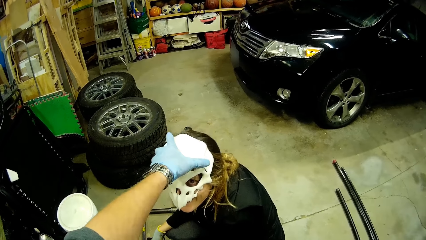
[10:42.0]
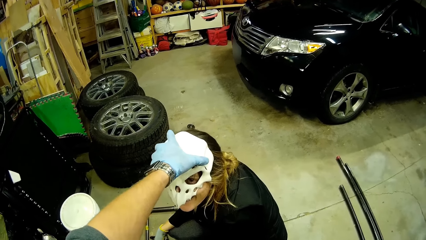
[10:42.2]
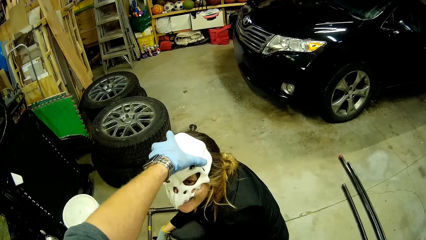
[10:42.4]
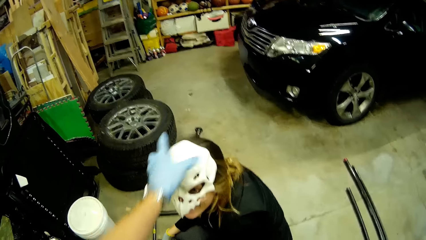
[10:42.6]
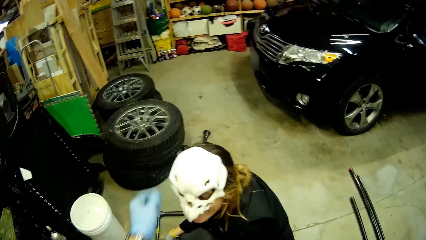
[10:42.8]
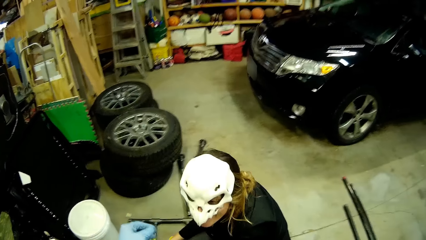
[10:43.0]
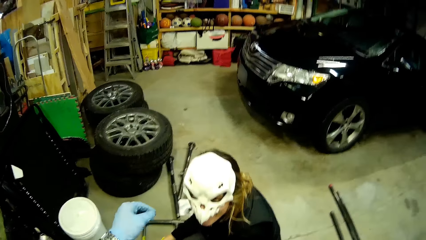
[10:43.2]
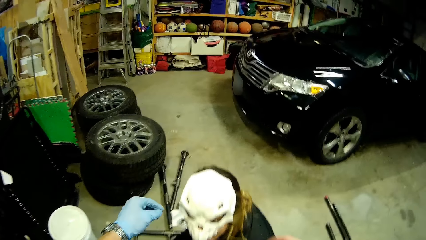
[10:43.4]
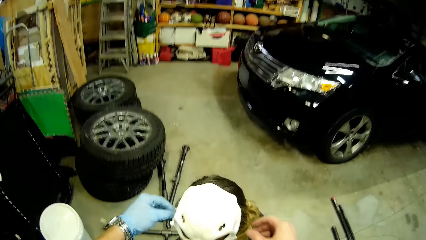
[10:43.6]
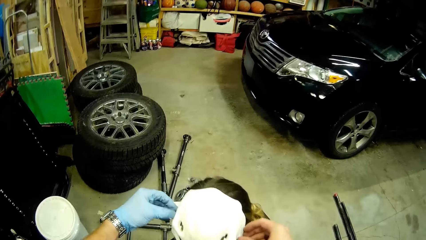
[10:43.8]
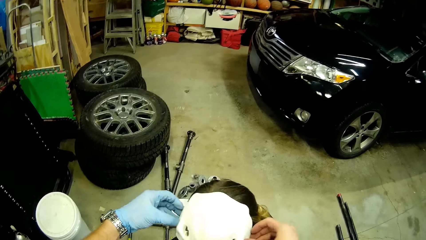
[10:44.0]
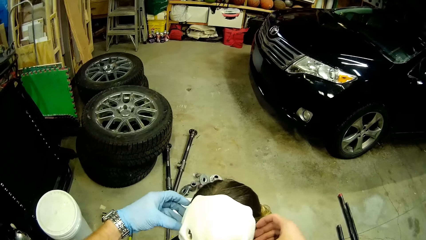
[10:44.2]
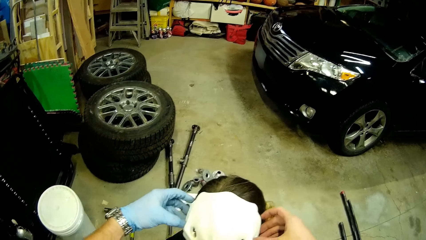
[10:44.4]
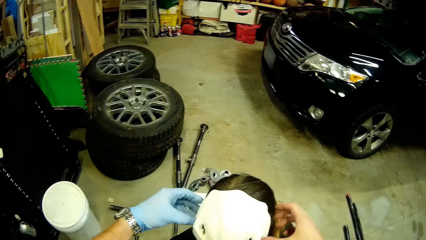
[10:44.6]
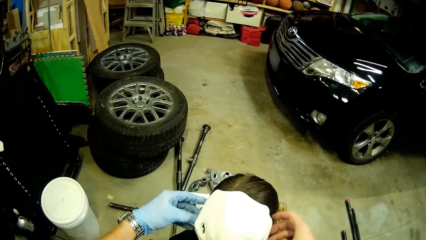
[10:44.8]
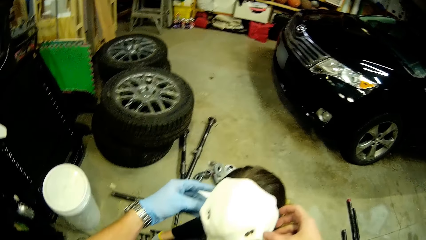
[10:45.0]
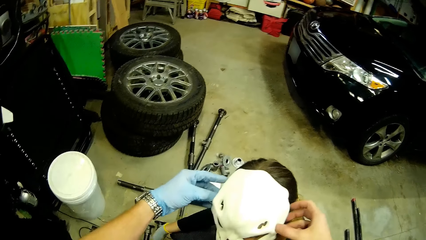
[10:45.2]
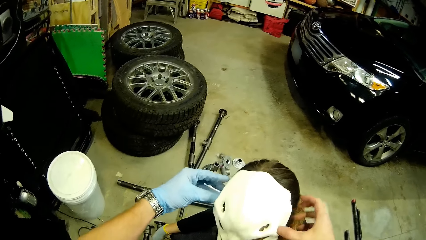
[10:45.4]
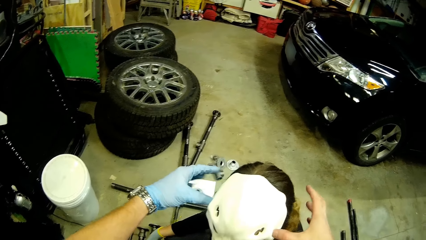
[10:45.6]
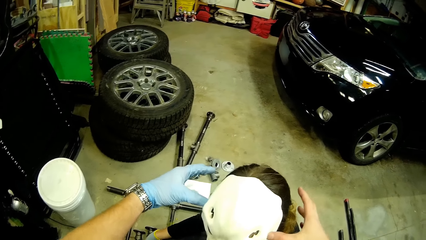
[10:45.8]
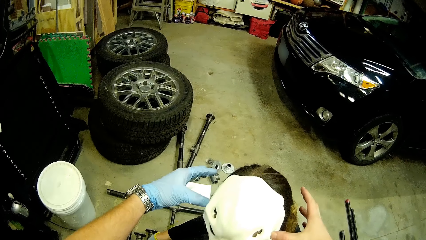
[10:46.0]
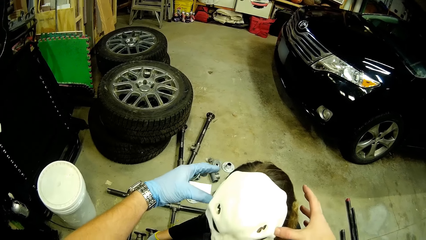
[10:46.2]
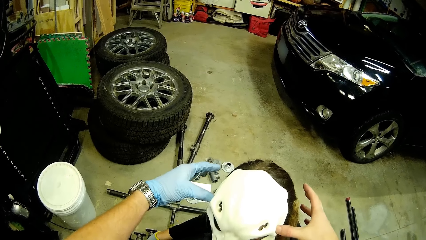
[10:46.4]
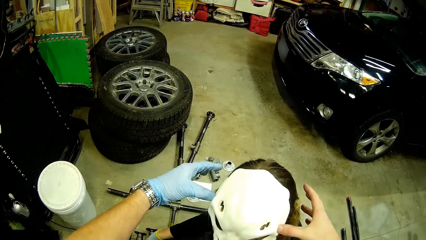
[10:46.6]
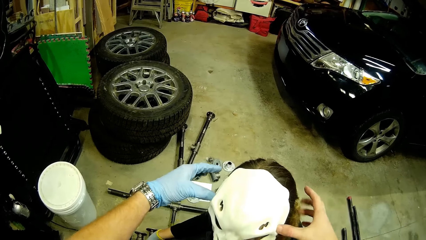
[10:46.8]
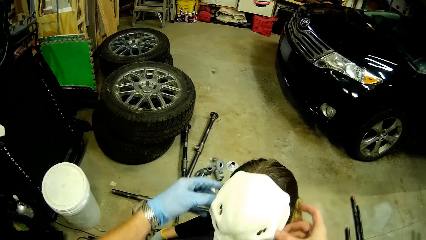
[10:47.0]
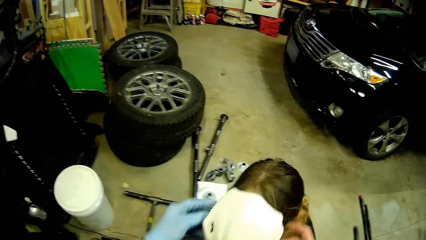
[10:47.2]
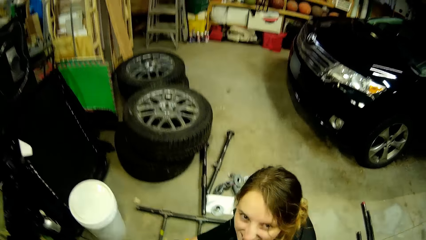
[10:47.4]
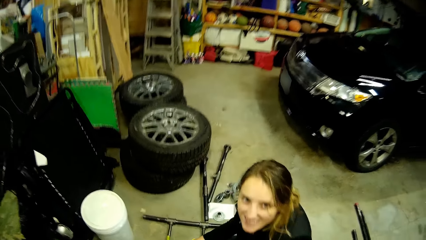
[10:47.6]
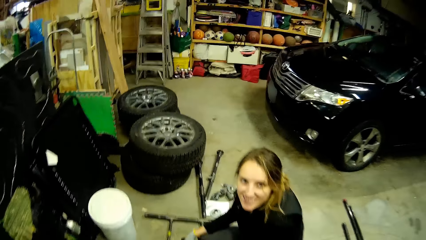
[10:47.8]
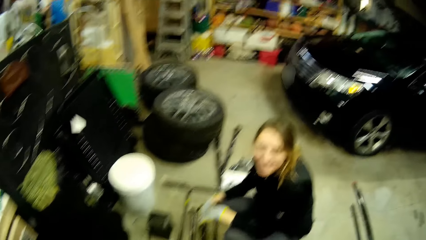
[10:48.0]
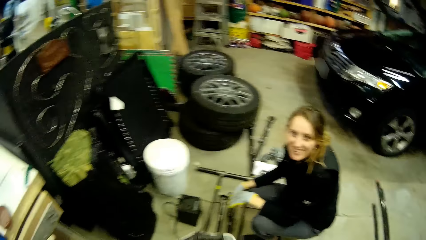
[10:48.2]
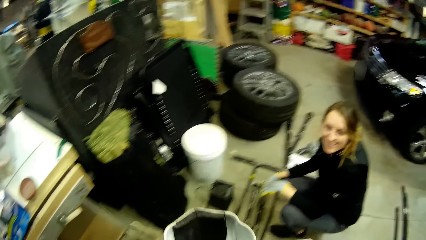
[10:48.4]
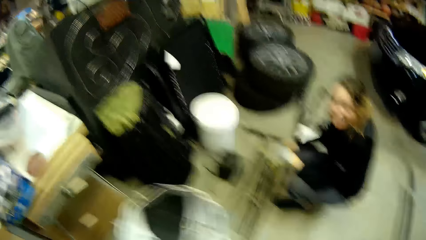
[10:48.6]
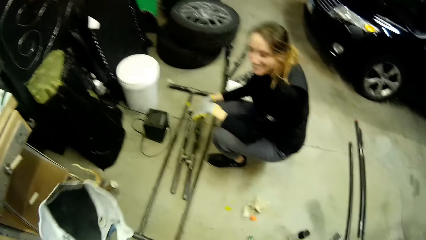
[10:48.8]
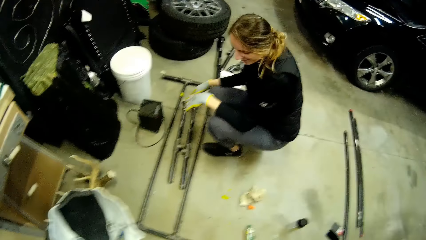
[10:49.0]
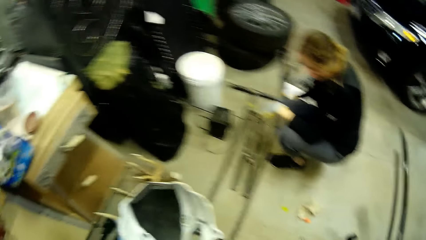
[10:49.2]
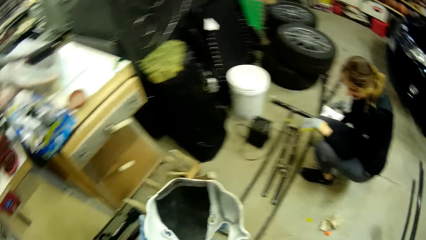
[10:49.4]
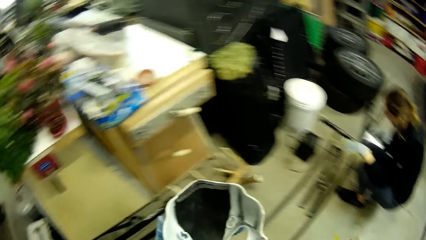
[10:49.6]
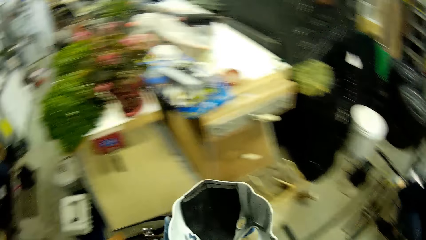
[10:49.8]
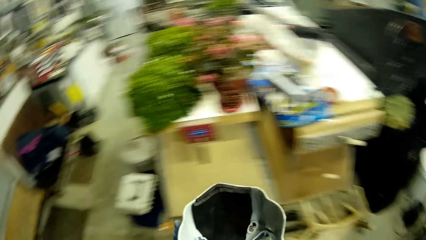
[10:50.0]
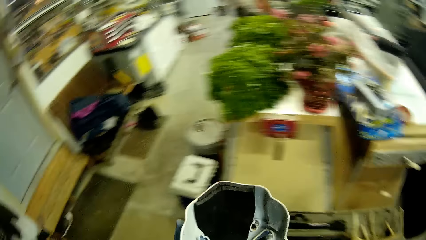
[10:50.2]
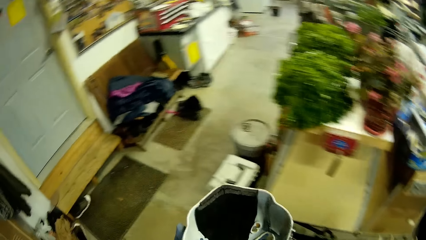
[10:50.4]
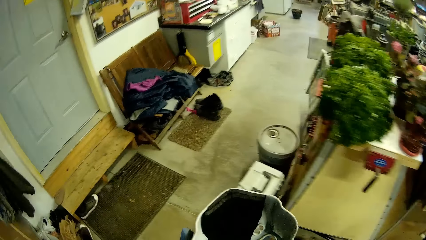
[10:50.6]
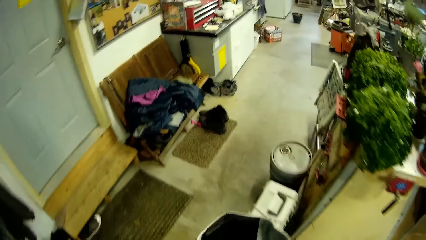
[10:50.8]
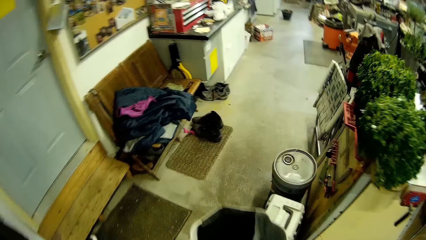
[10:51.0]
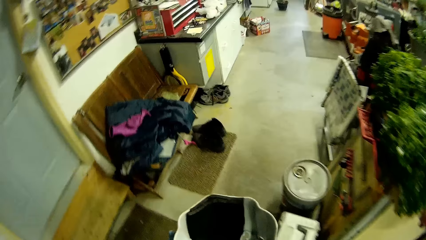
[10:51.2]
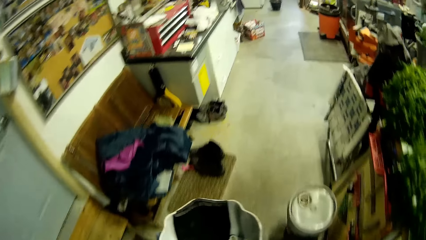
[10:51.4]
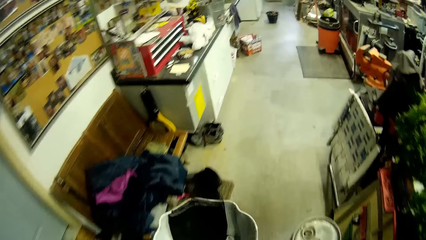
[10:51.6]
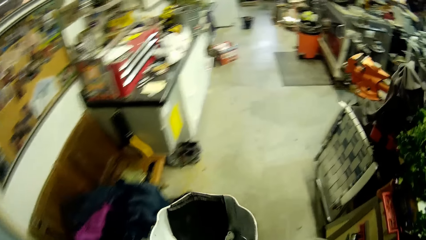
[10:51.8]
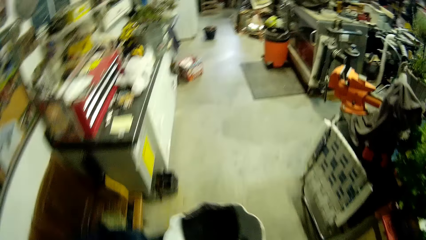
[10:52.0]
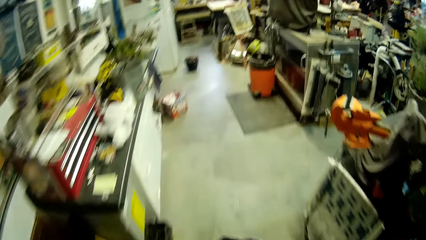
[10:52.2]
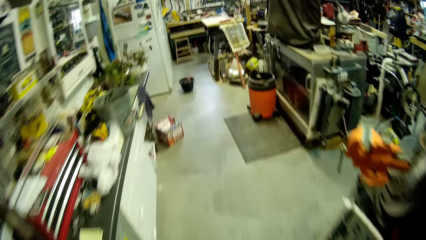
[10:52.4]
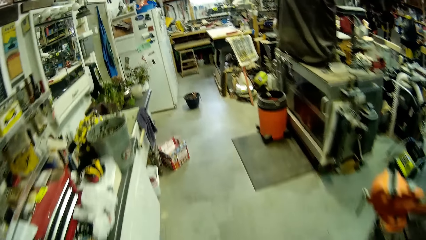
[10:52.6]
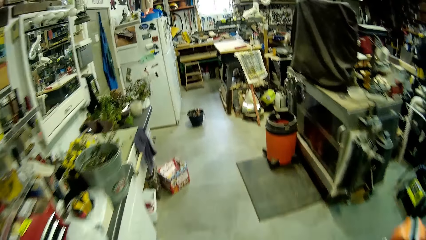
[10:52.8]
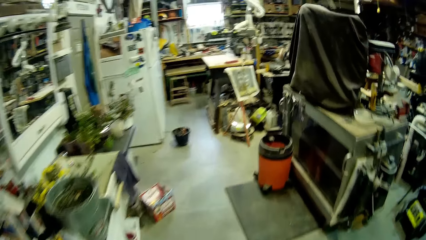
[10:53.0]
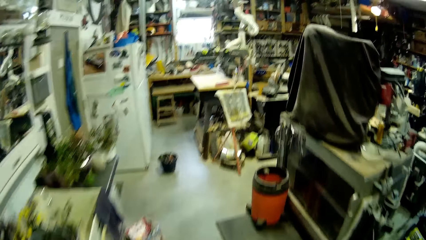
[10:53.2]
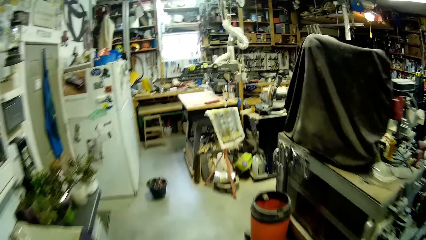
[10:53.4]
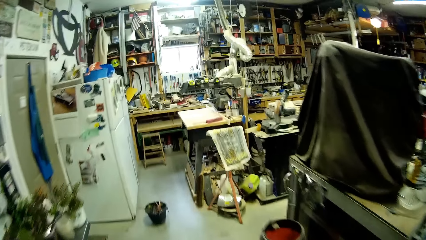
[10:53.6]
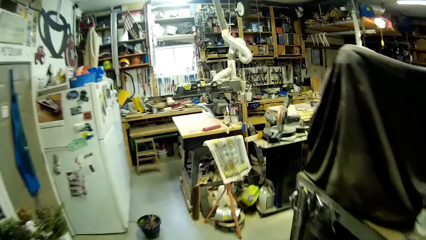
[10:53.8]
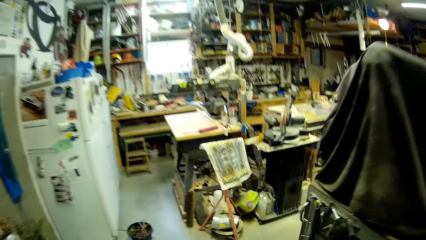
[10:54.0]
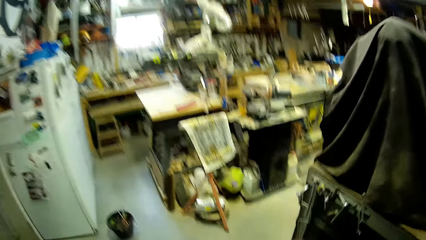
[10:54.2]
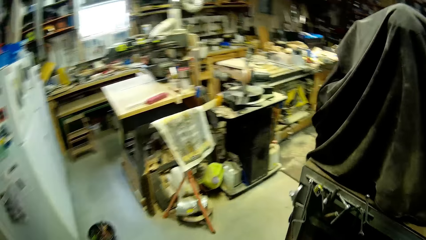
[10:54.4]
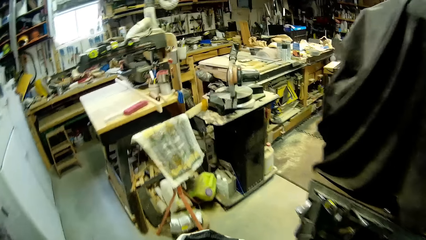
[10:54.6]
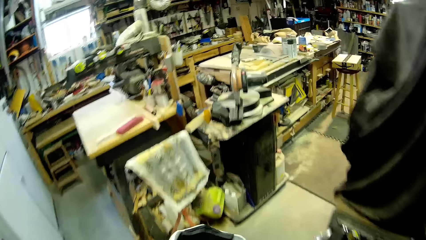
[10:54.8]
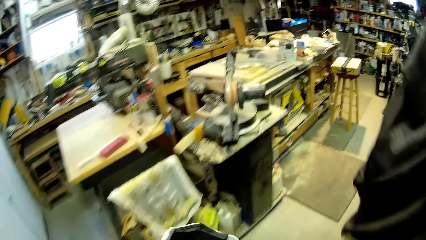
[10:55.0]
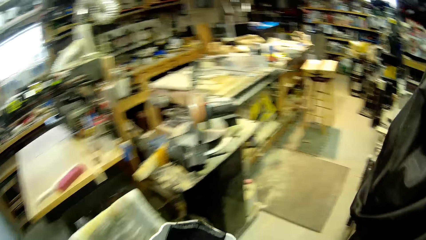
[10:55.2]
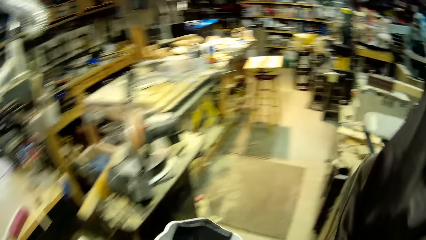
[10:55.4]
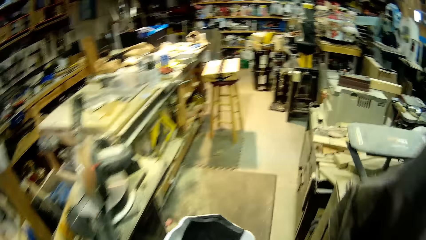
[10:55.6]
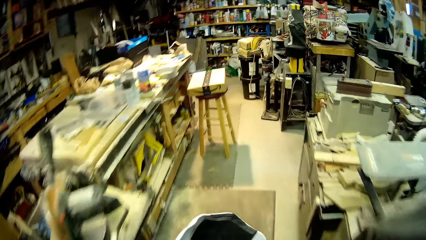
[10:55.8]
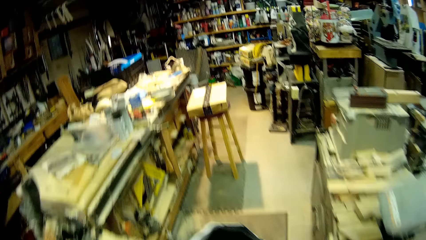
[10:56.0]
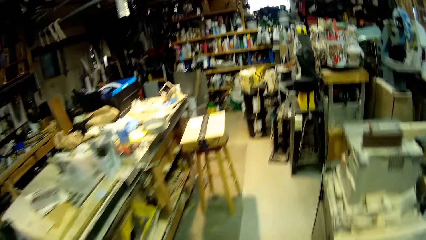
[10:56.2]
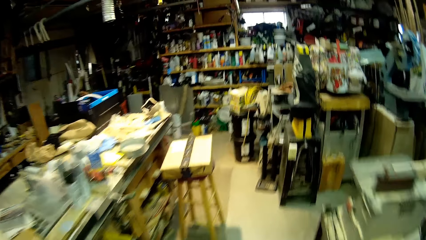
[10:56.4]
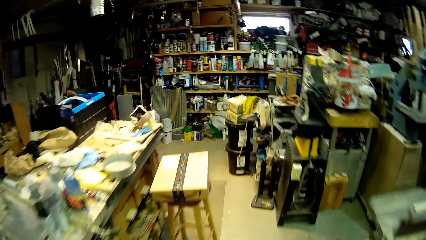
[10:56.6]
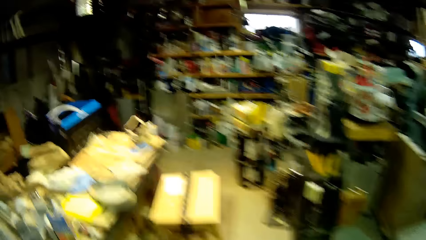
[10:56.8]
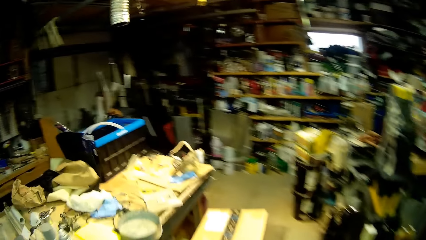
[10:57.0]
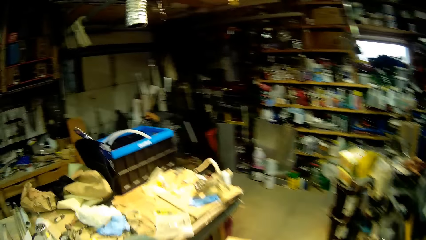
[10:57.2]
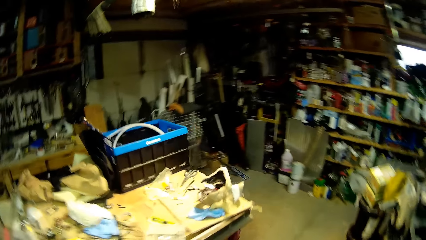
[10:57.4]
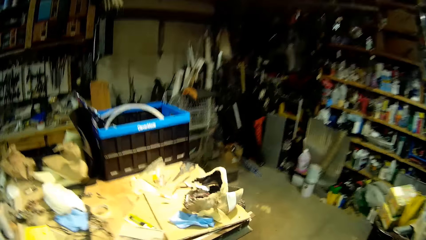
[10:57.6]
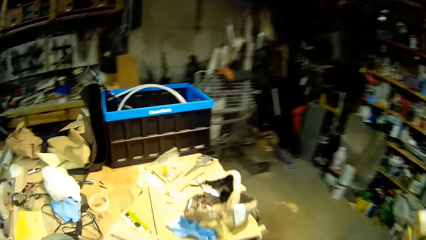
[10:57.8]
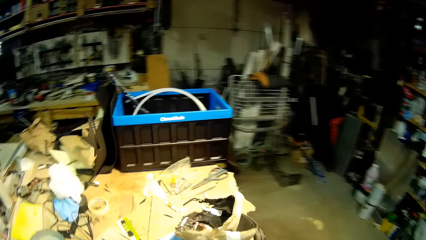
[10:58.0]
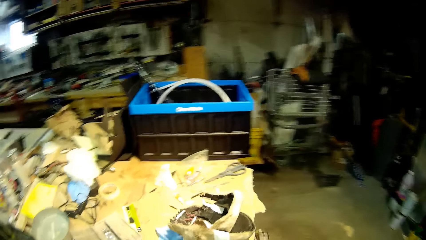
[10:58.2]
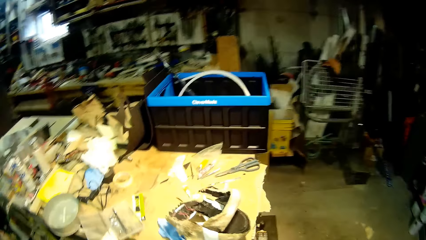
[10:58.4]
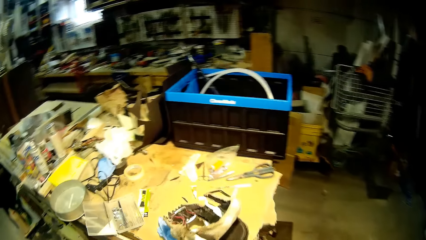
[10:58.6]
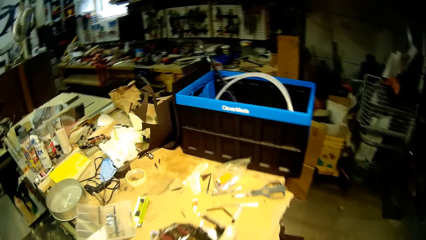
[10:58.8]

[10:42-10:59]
The camera wearer adjusts the white mask on the woman's face with his left hand. He adjusts the white mask on the woman's face with his hands. He removes the white mask from the woman's face with his hands. He walks away from the woman towards the table.
